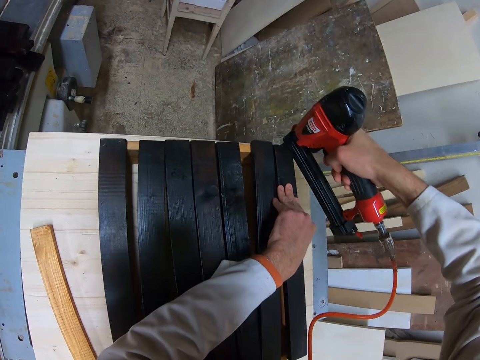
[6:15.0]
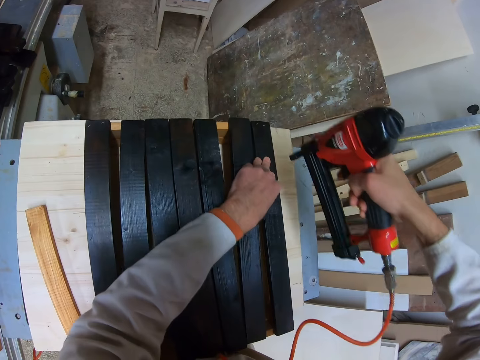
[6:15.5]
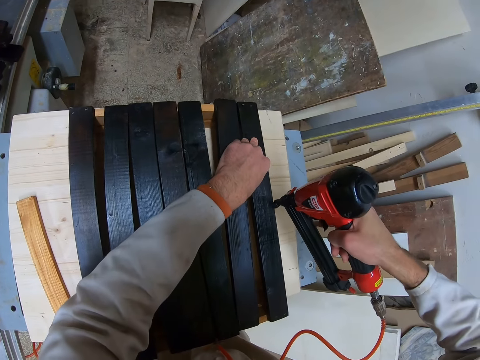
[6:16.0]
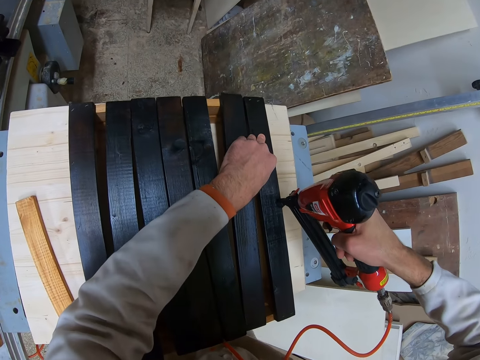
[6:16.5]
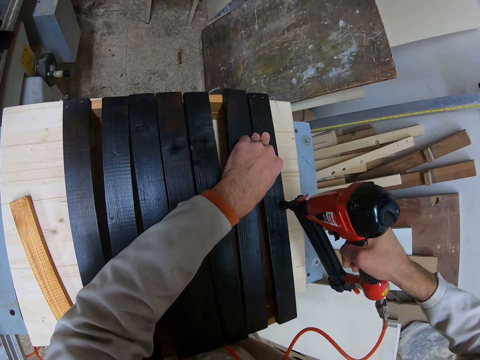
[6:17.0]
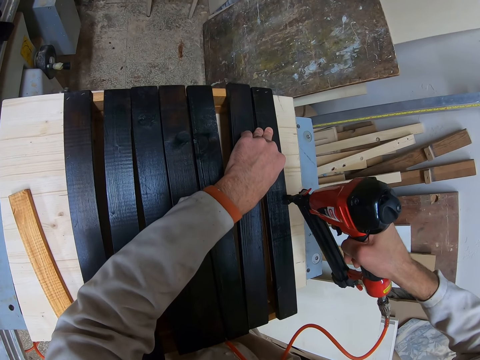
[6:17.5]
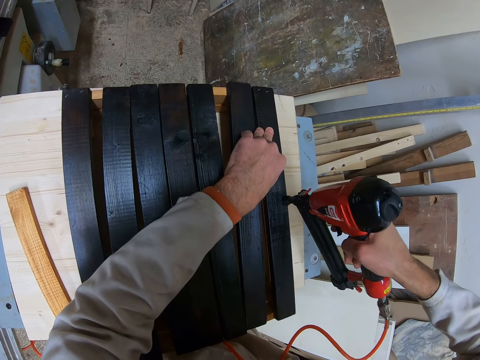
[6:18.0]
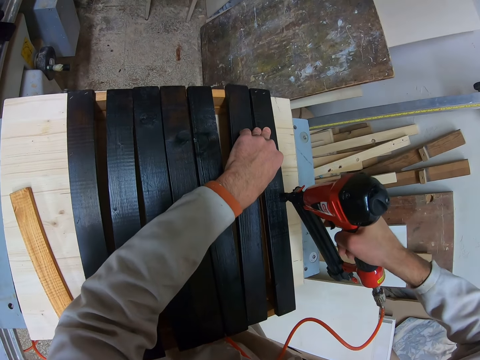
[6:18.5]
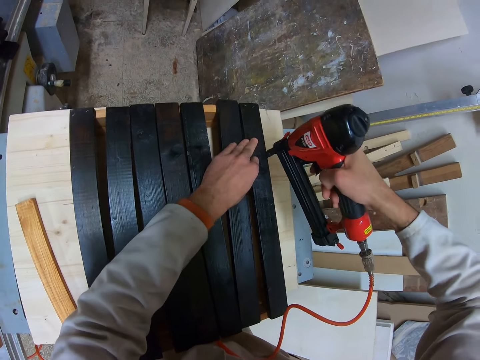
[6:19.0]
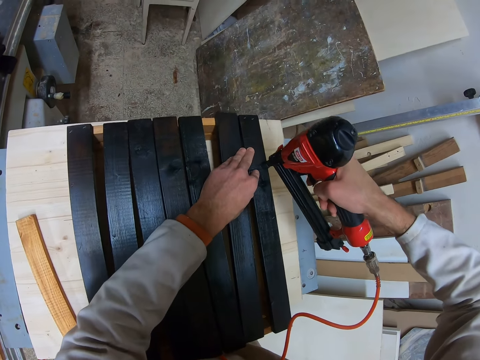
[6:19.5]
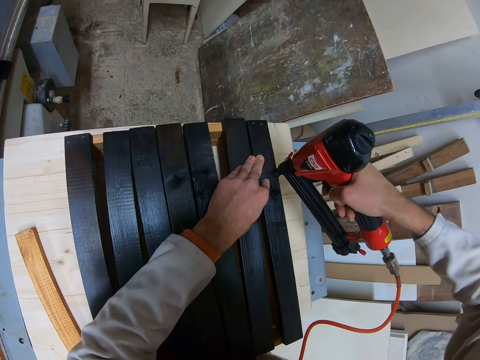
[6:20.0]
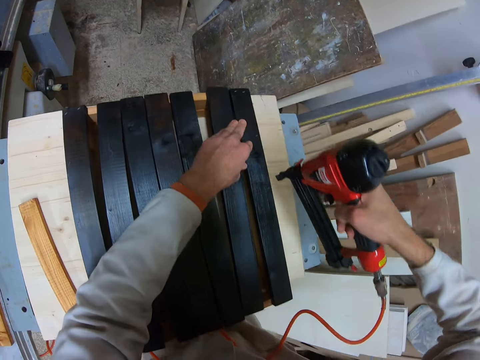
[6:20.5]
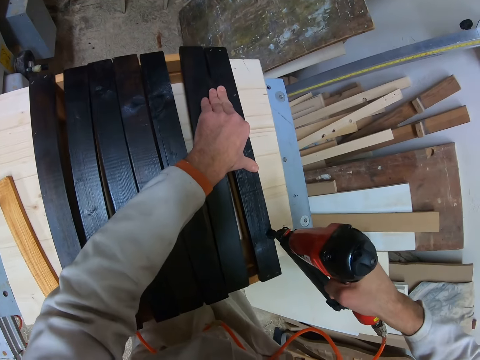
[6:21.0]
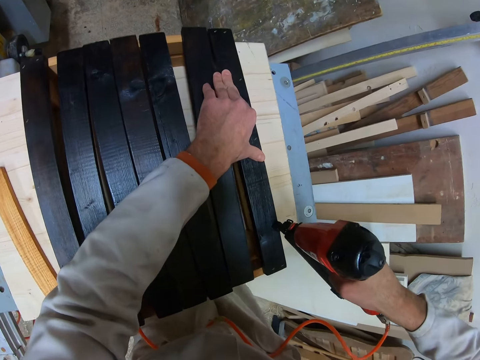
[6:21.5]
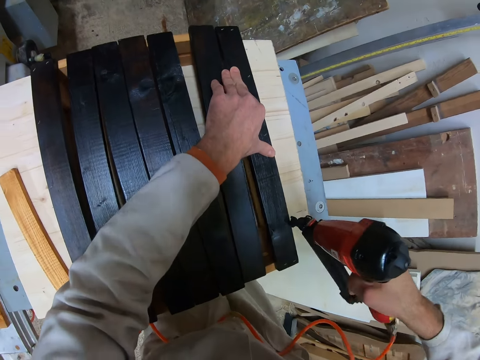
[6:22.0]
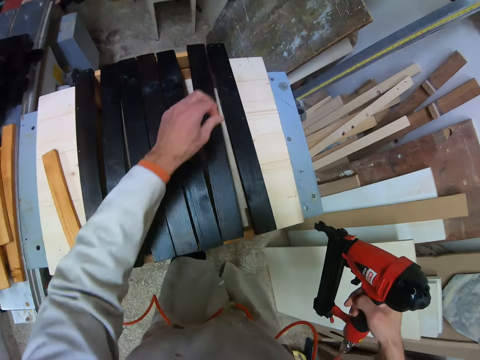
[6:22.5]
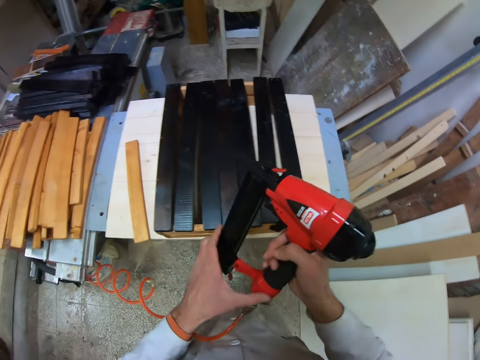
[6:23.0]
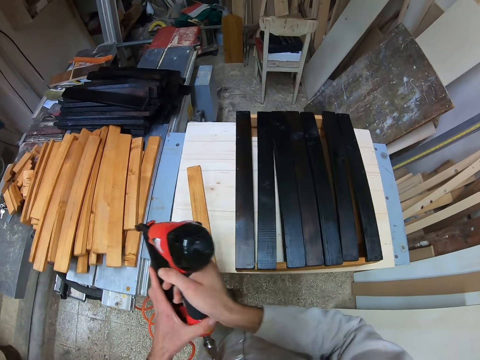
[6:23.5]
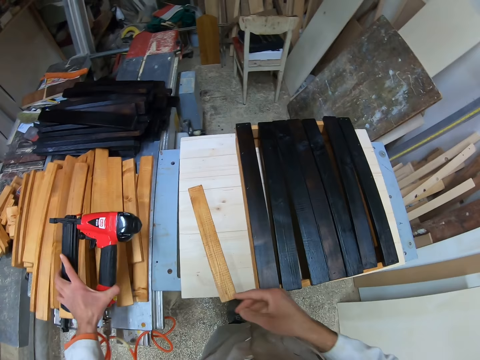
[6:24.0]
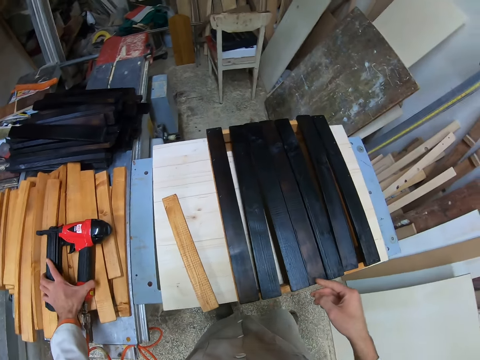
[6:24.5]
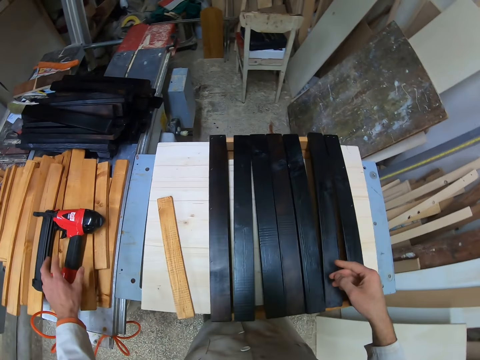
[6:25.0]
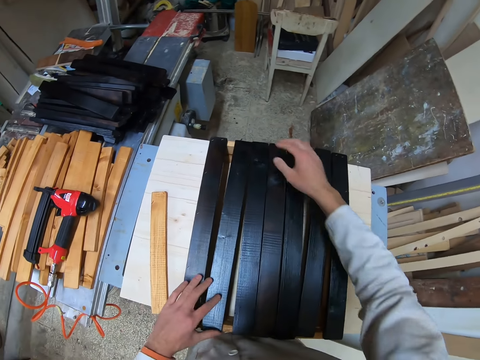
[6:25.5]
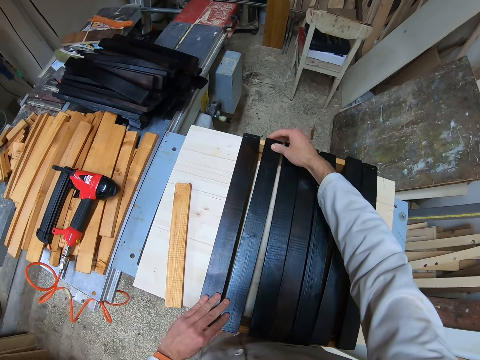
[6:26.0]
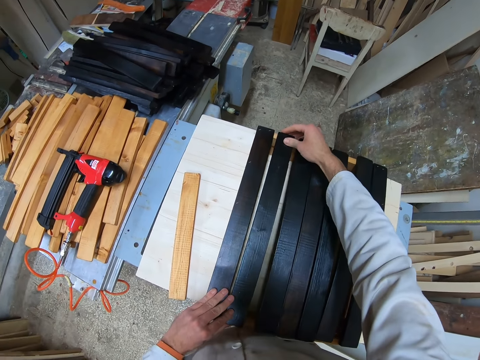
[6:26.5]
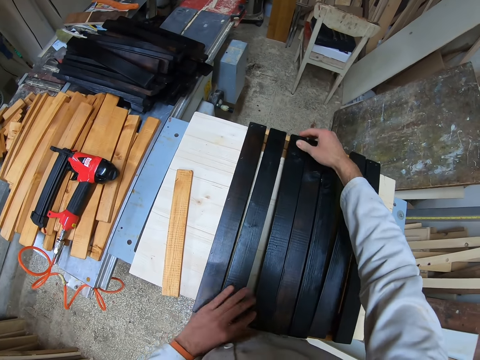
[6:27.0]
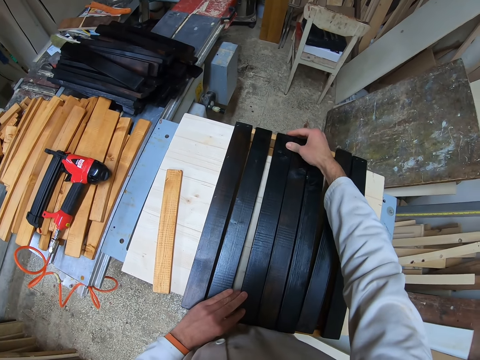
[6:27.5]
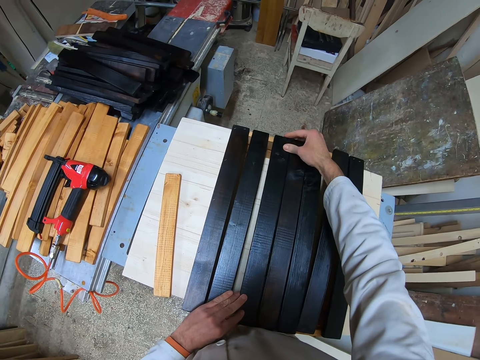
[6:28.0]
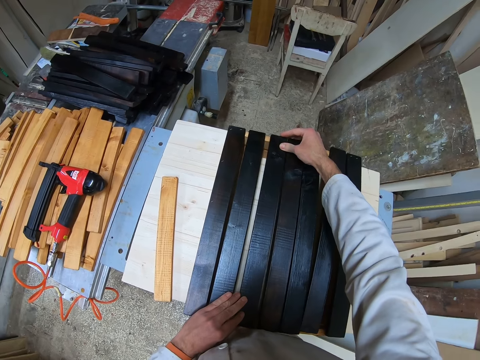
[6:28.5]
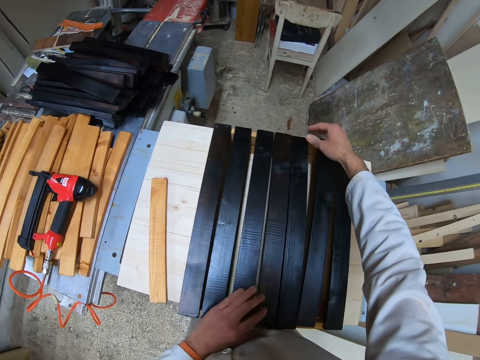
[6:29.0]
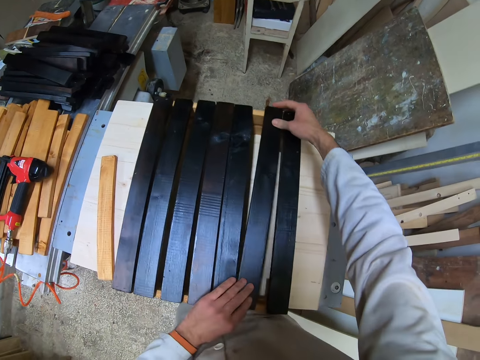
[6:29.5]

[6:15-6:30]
The camera wearer puts the nail gun on the timber. They adjust the set of black woods properly.

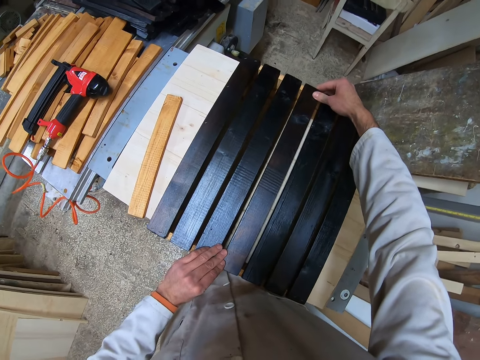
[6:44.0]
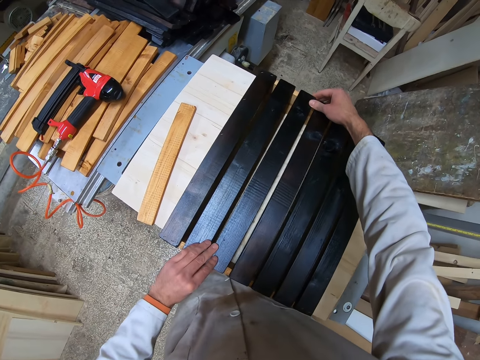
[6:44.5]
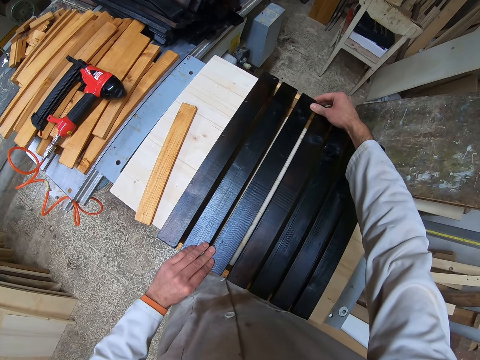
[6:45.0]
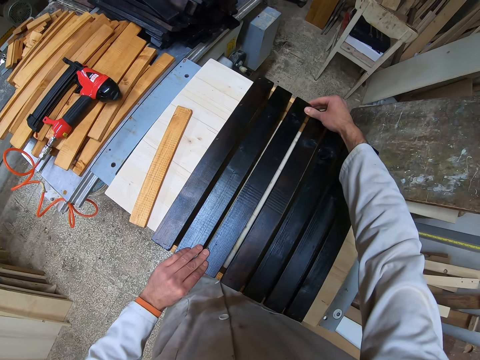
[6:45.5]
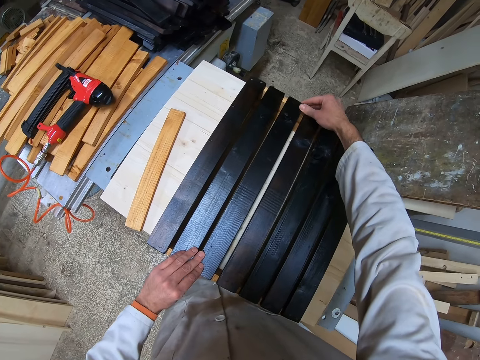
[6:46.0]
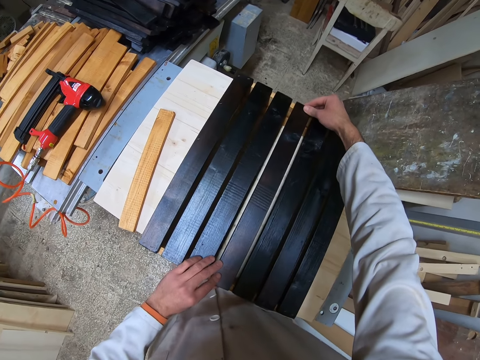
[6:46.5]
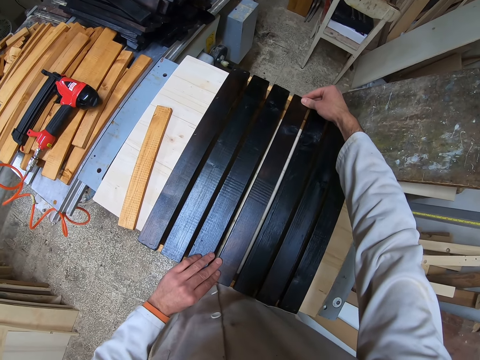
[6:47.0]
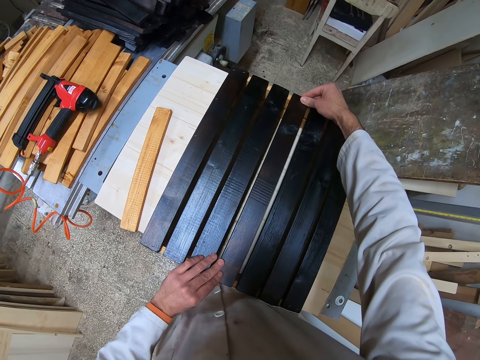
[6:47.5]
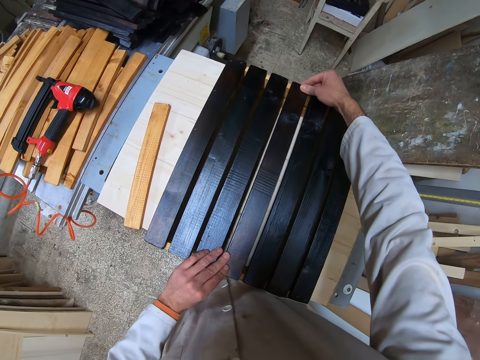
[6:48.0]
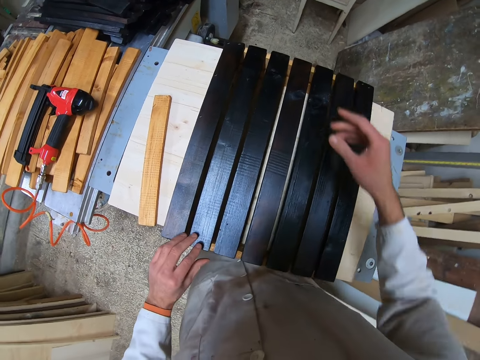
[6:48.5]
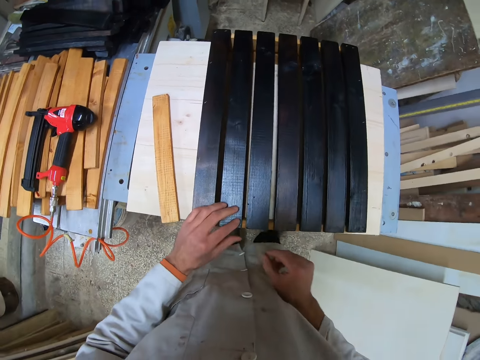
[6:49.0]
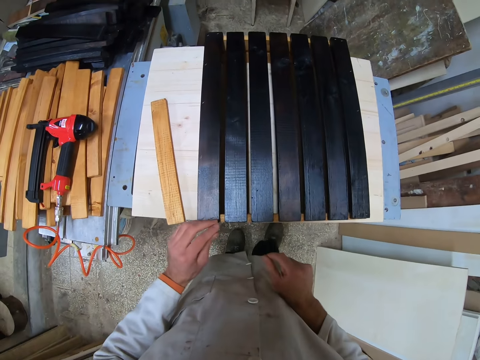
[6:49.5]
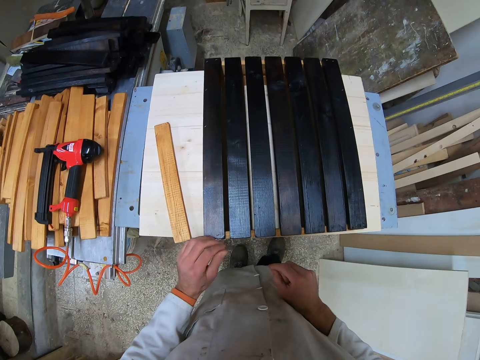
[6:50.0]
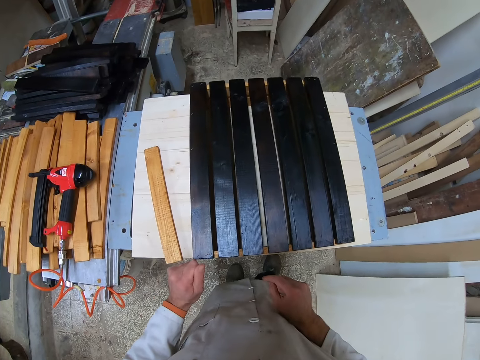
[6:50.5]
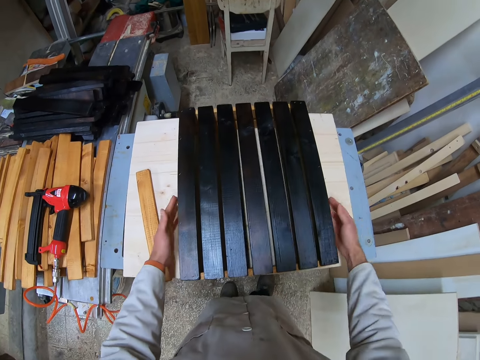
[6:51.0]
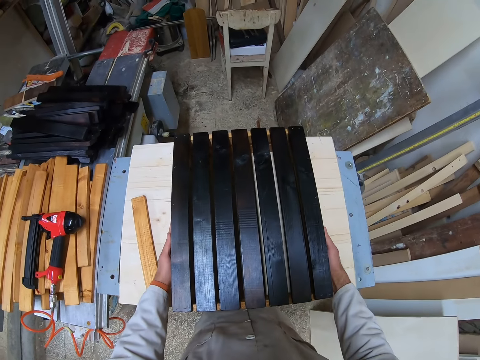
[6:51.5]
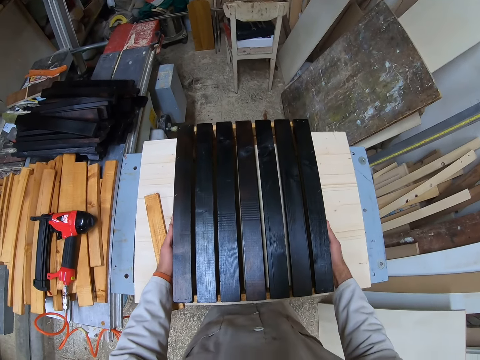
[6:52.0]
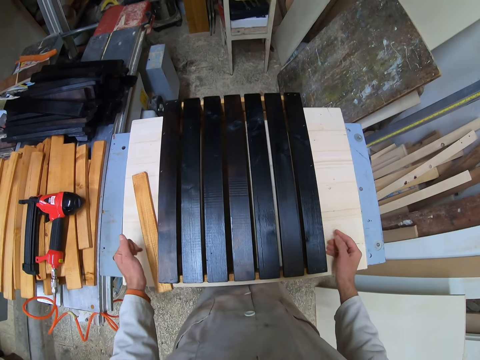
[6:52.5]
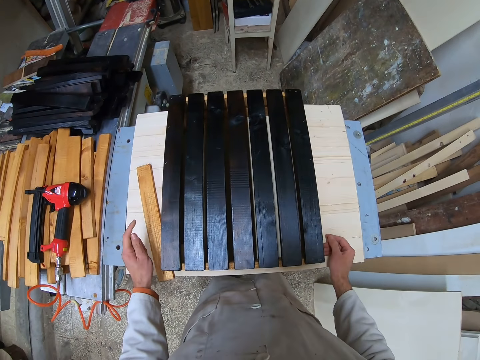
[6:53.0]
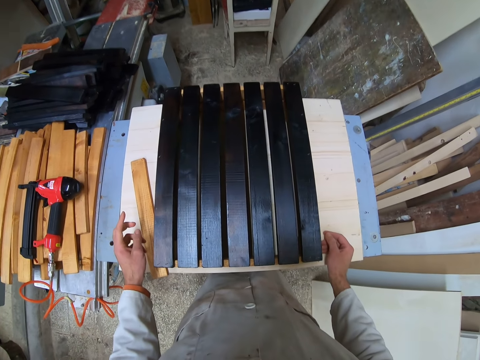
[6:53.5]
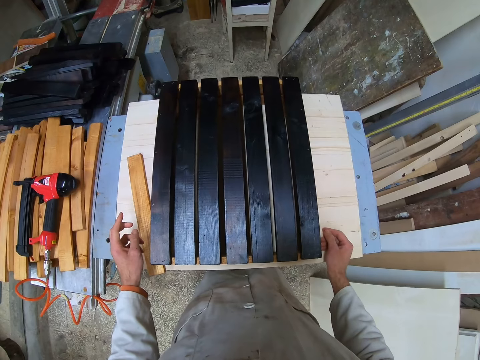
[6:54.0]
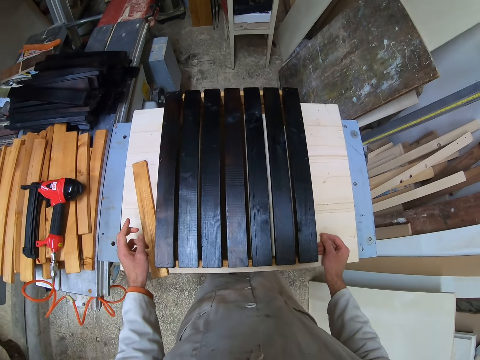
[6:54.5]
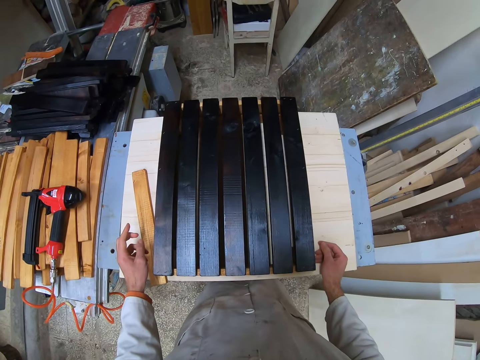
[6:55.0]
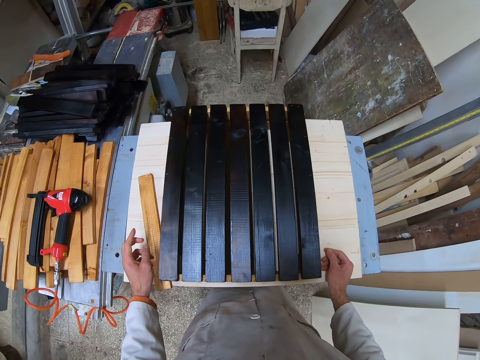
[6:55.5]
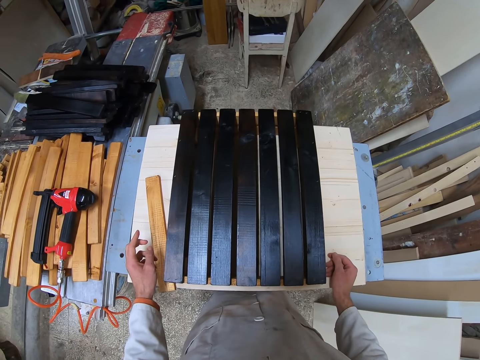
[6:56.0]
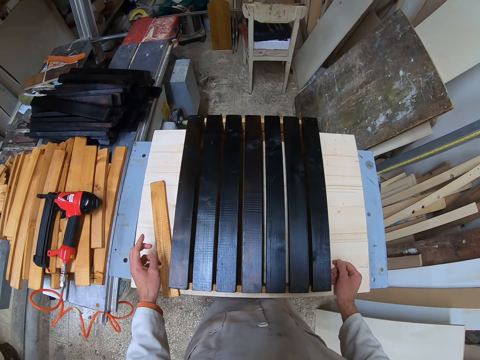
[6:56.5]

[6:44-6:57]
The camera wearer continues to adjust the wood. They stop arranging the timbers. They push the structure aside.
